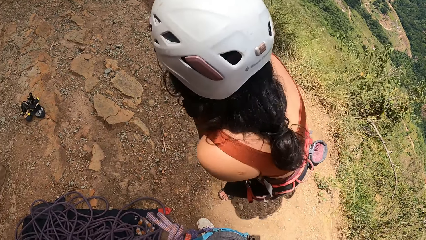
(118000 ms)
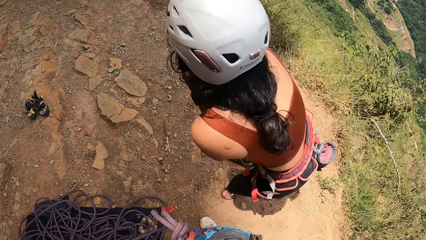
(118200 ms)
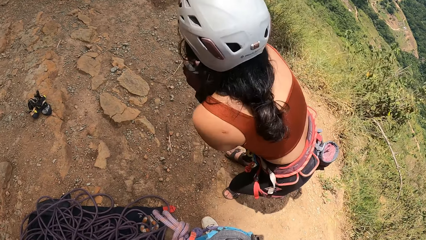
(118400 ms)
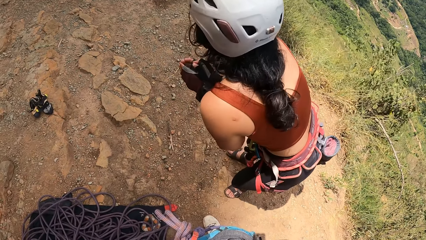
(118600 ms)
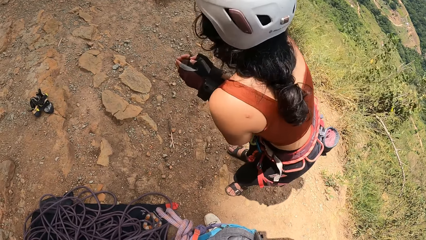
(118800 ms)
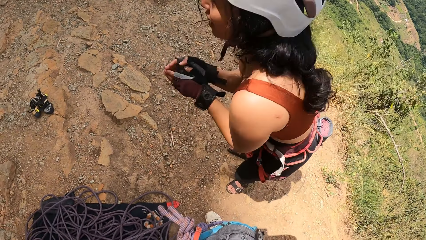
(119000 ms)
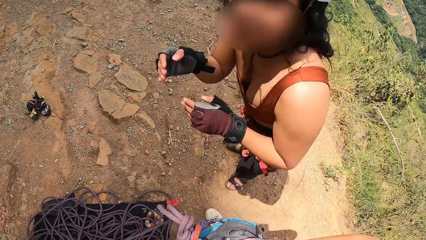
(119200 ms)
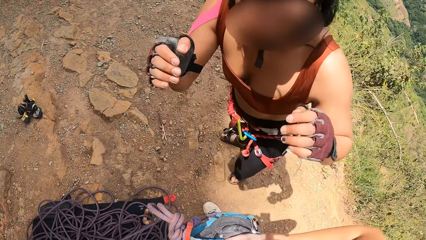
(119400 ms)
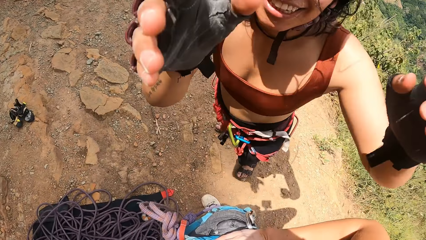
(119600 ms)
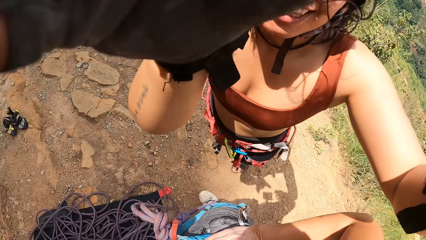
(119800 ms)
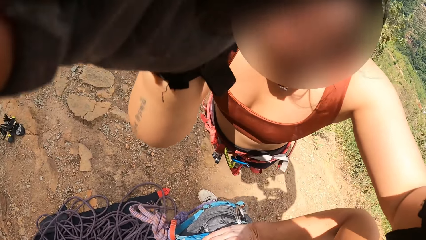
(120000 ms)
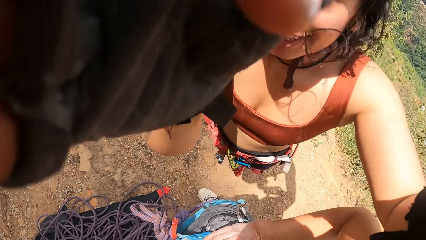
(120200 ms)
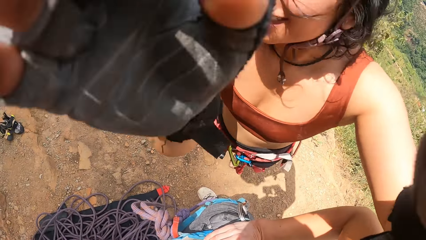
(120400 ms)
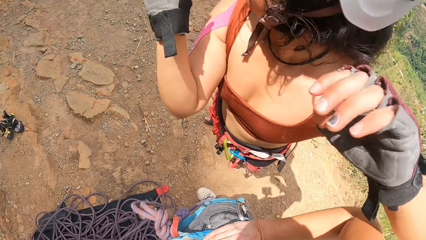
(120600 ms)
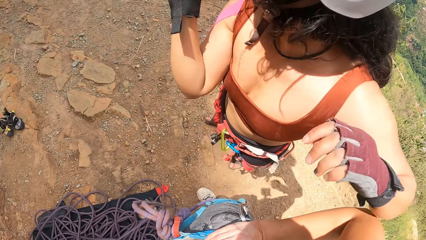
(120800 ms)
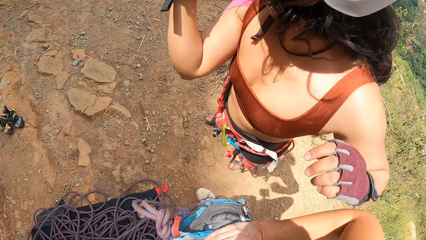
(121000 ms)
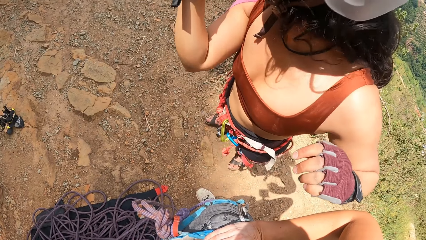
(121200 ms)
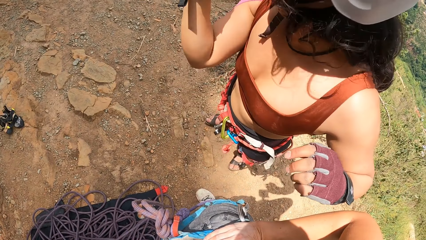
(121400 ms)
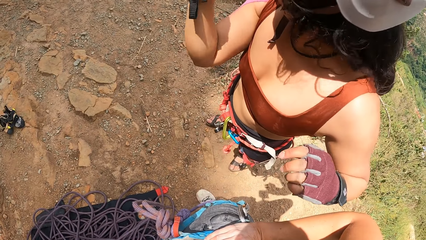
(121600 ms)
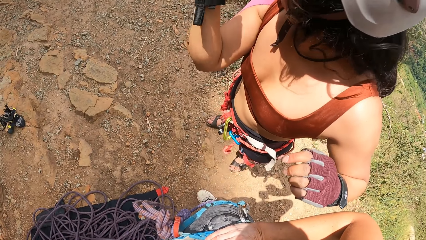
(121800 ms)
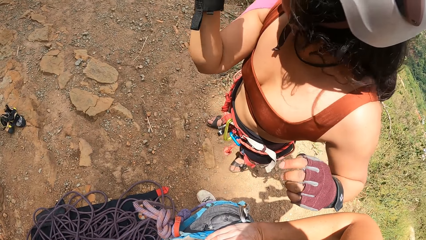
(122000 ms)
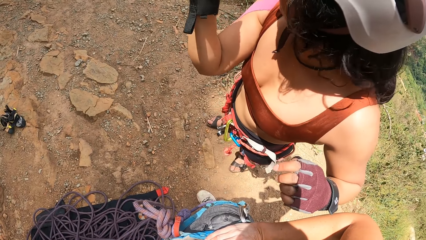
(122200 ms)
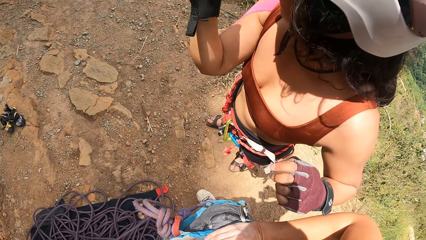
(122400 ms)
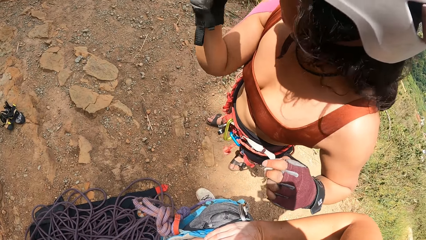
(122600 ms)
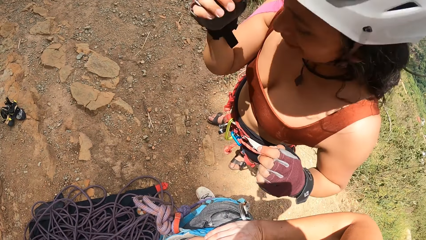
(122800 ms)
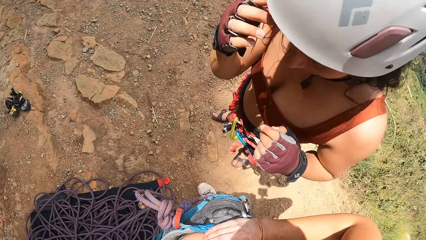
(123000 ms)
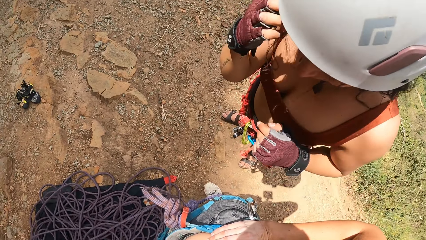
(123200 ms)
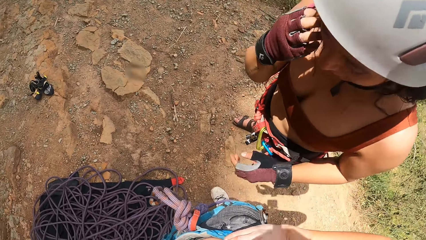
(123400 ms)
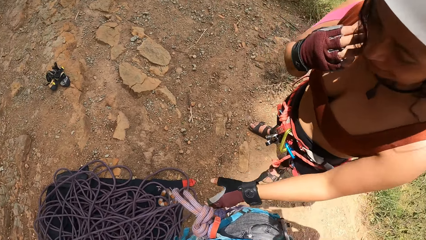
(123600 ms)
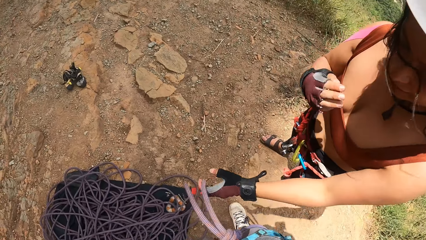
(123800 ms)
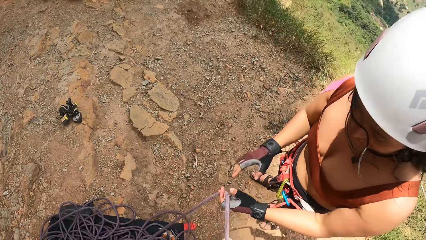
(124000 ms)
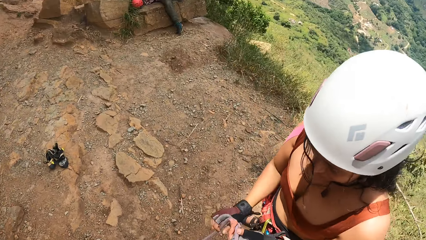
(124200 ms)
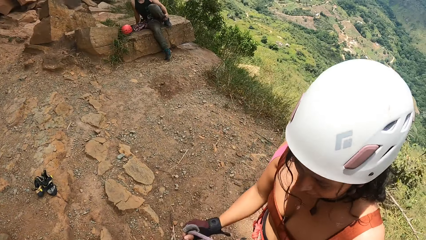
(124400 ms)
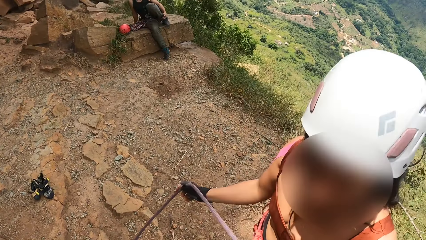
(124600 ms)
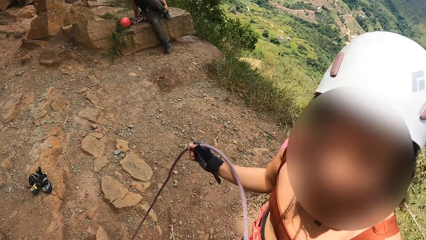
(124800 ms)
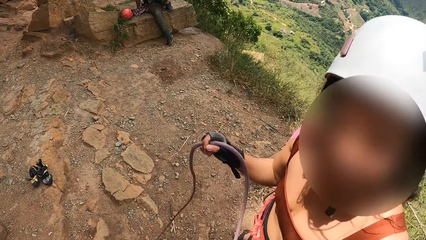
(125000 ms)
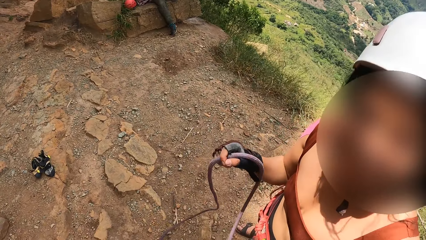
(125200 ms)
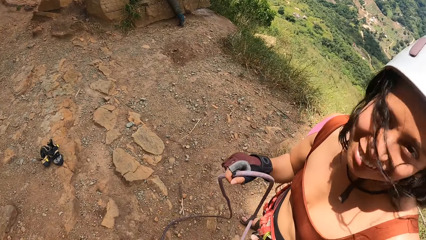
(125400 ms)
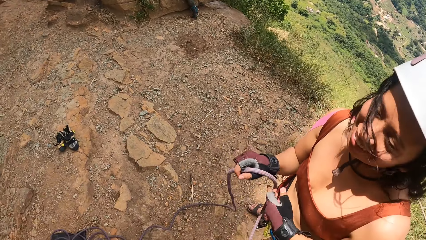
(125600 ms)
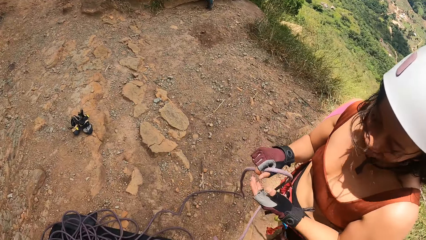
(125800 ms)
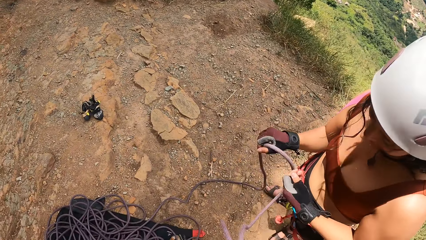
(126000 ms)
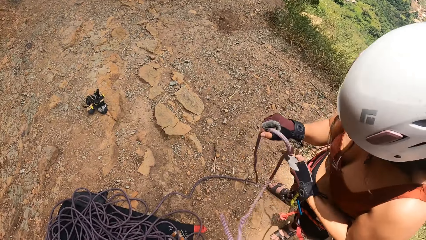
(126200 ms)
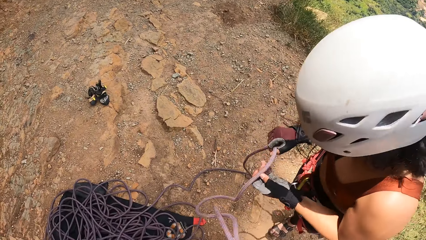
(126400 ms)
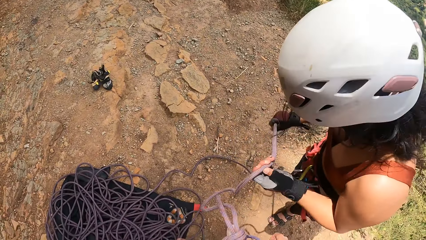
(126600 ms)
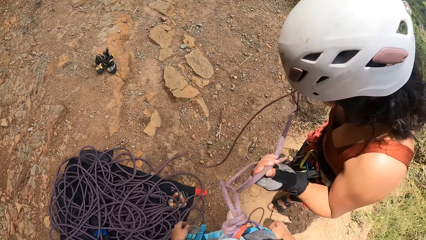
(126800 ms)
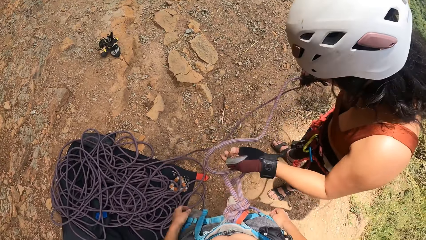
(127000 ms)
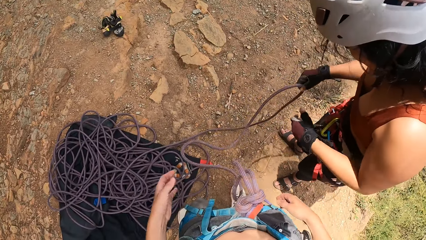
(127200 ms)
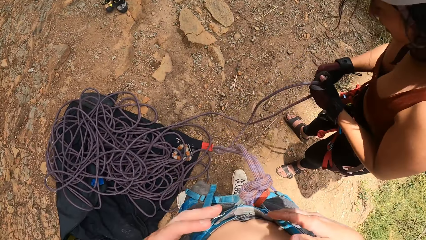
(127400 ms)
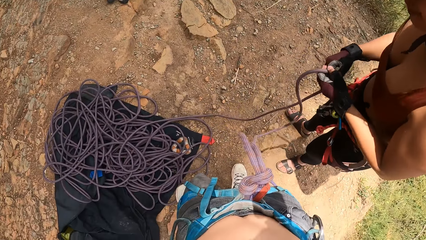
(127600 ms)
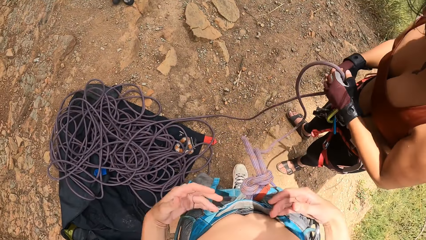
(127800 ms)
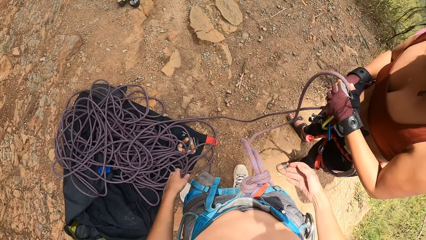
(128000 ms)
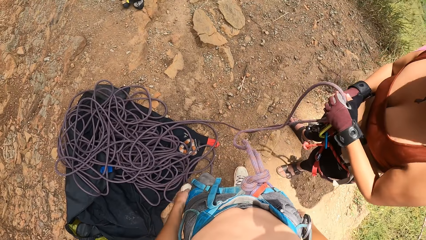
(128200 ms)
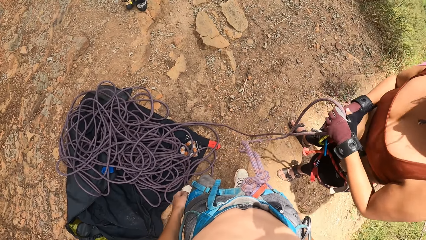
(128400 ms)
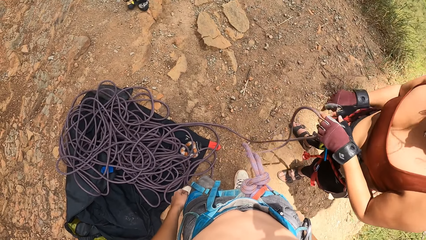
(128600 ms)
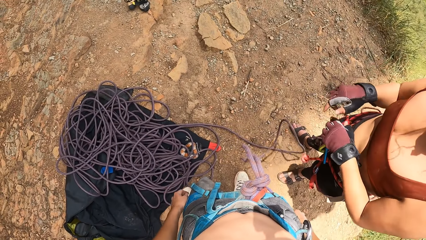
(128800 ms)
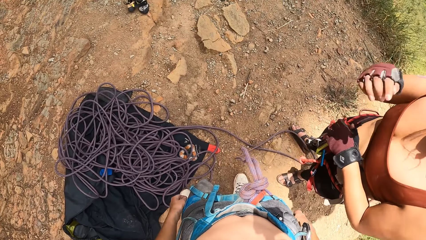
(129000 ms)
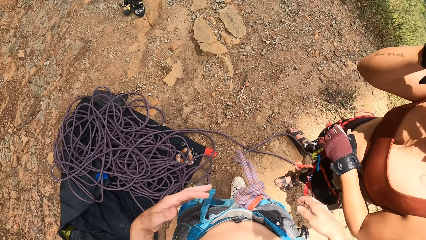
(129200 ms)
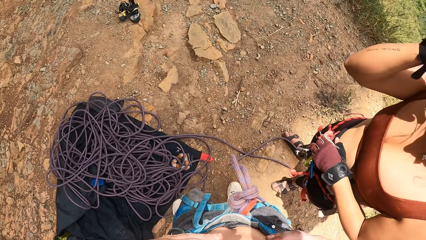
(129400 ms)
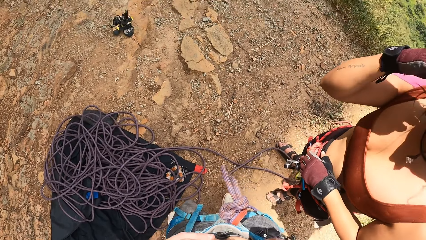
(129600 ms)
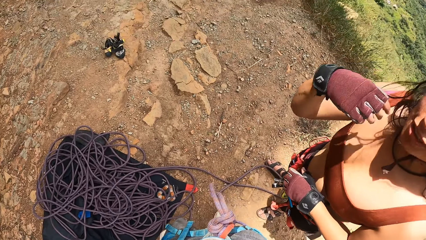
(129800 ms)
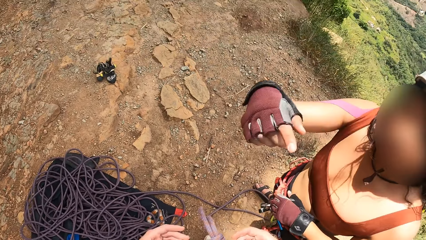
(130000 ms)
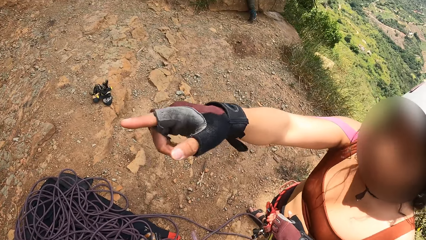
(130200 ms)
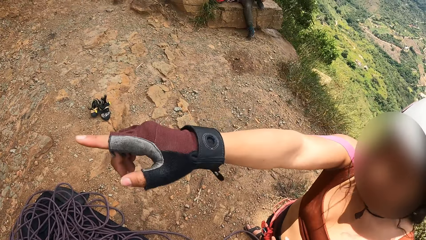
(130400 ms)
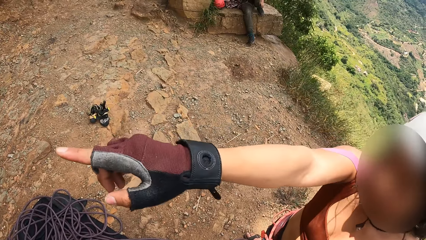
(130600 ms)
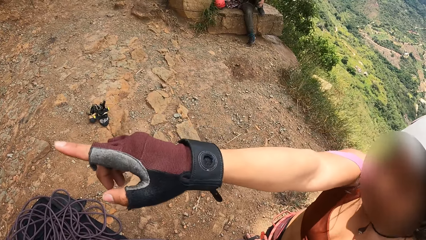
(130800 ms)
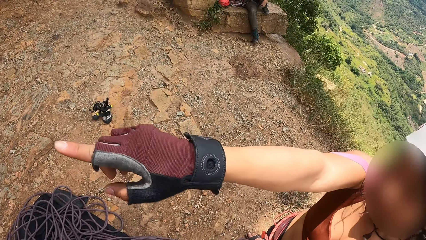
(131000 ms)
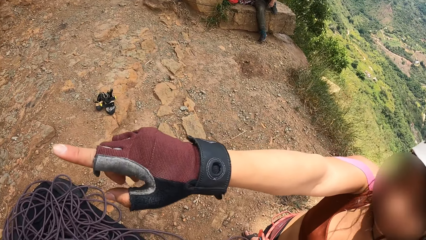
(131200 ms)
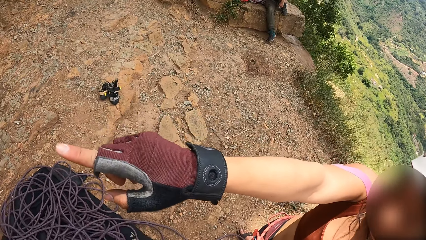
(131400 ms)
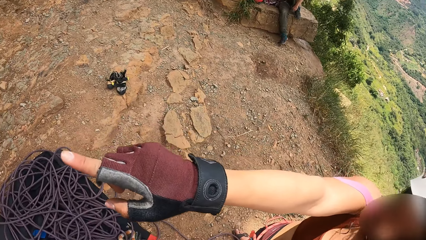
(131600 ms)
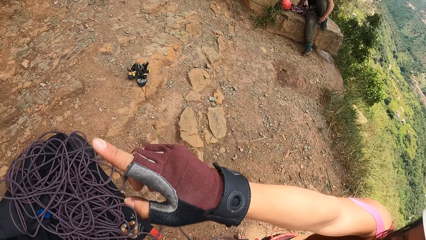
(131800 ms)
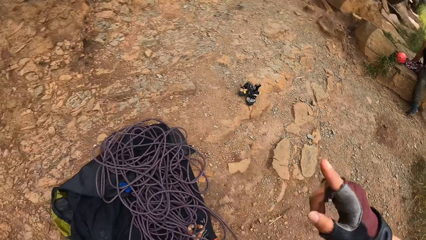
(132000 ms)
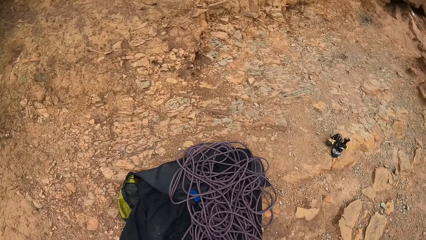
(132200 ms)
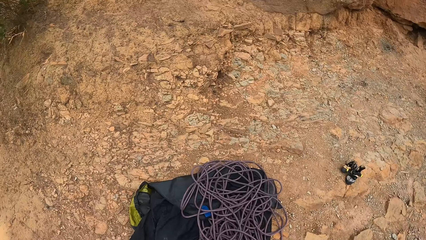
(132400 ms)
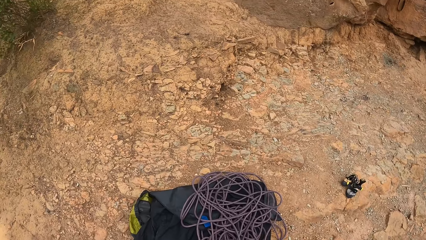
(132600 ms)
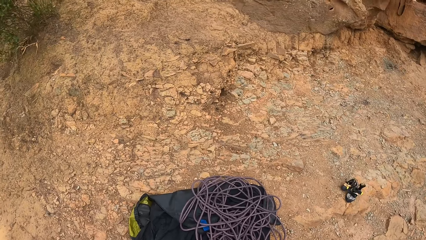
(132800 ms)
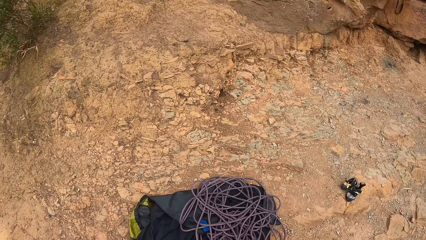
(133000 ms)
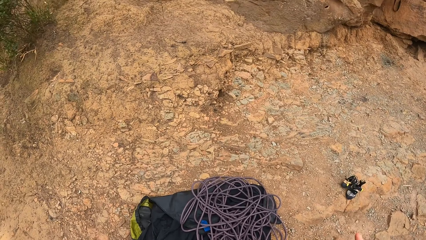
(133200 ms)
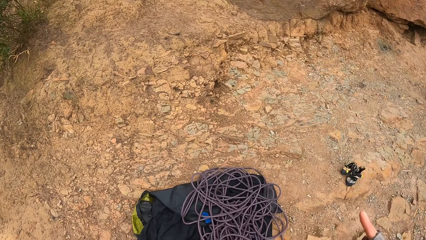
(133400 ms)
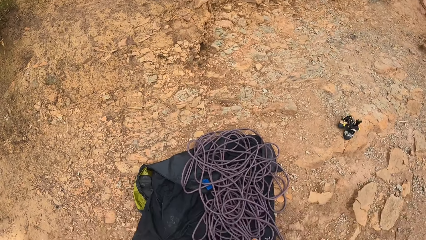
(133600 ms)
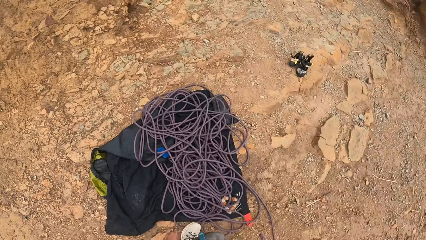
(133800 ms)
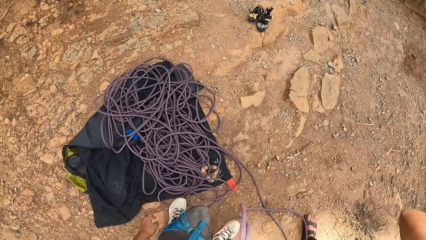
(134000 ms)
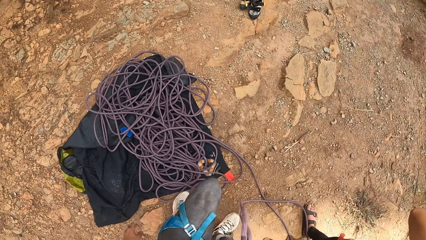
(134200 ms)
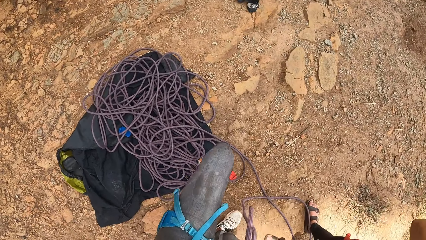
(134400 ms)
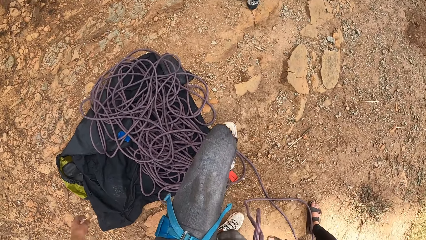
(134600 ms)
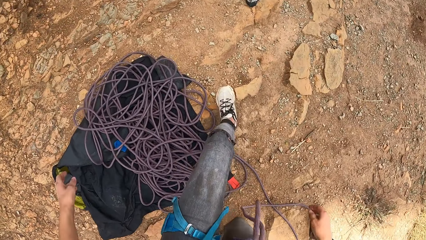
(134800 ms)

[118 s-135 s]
A woman fixes the camera. The woman picks up the rope. The woman converses with the camera wearer.
